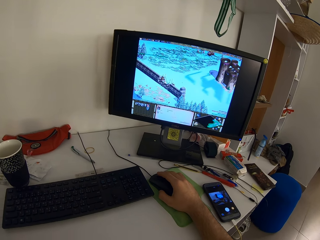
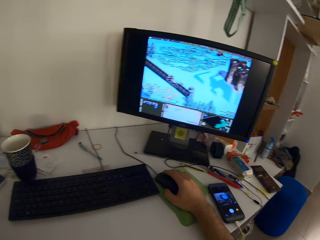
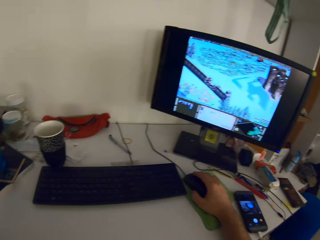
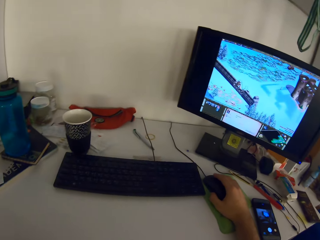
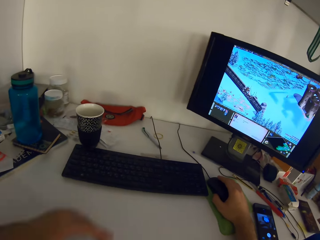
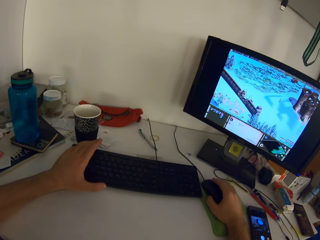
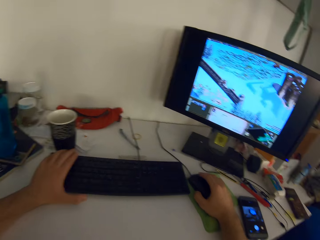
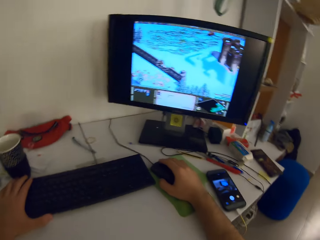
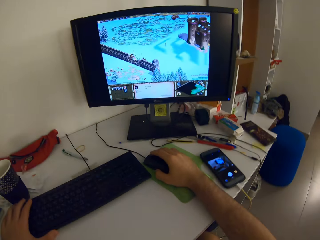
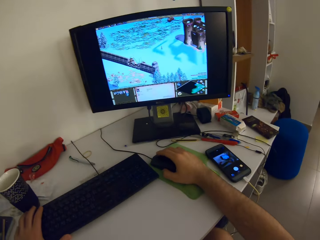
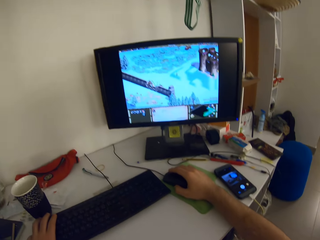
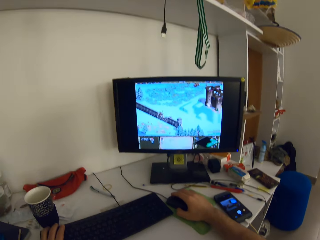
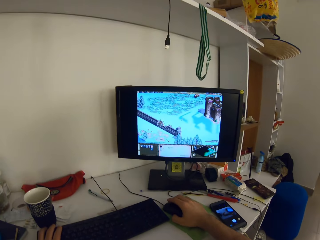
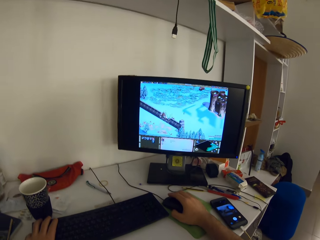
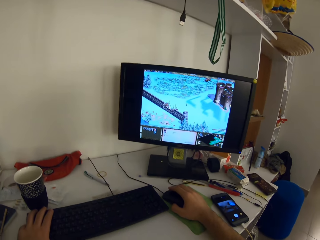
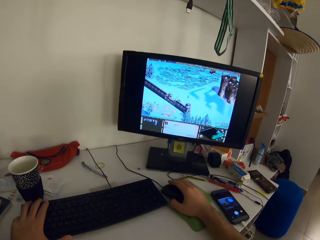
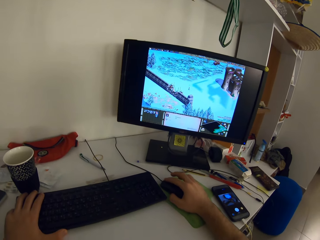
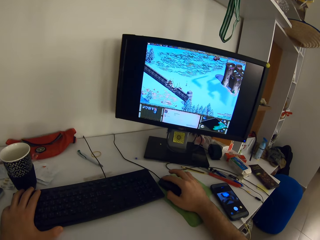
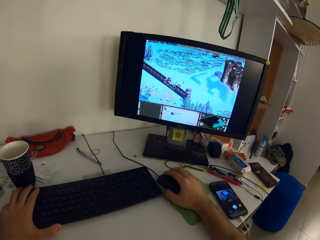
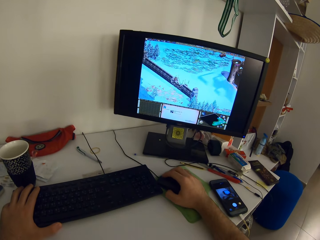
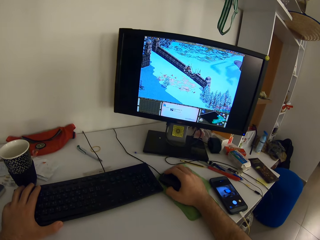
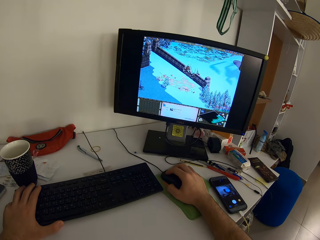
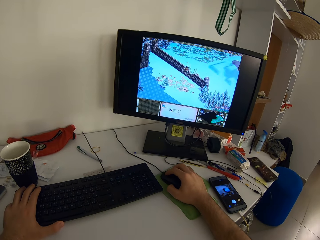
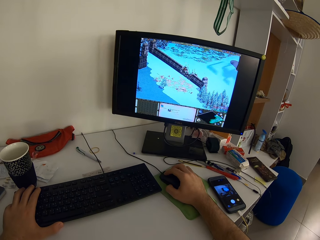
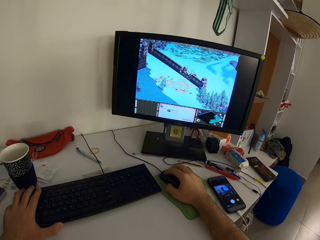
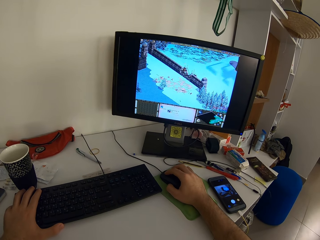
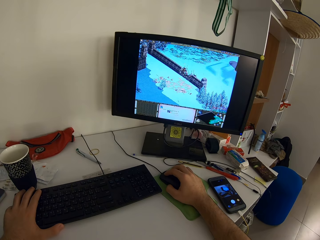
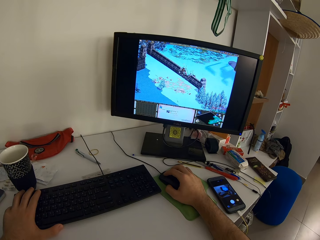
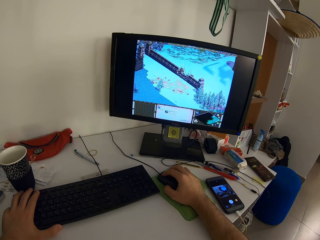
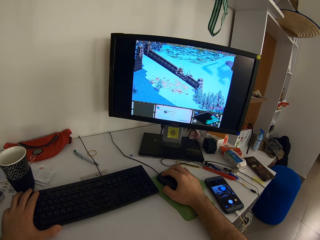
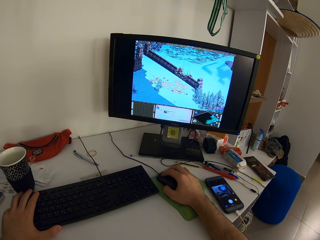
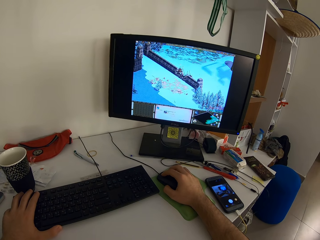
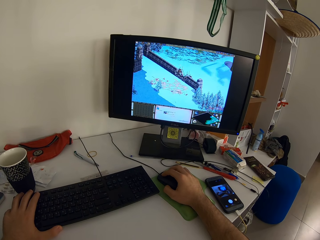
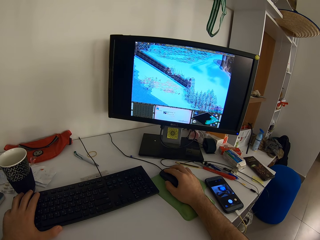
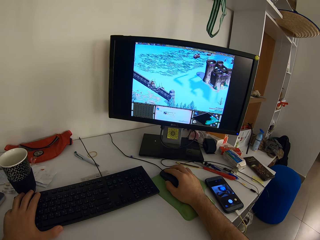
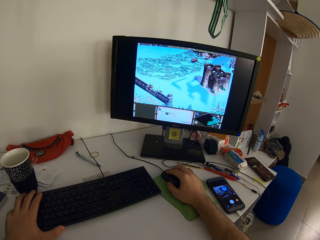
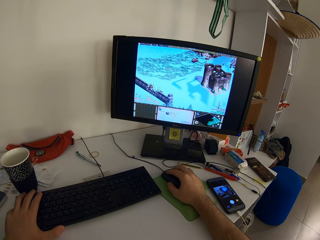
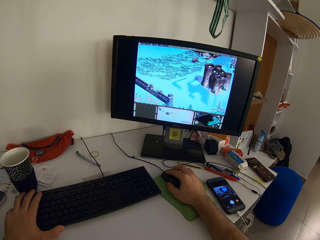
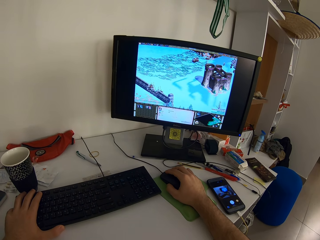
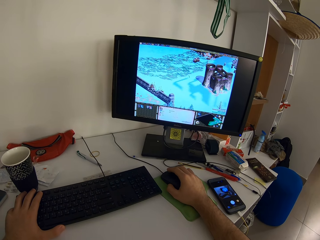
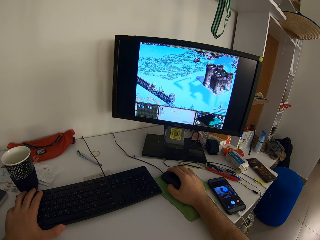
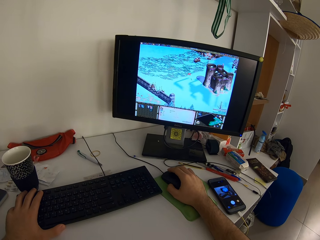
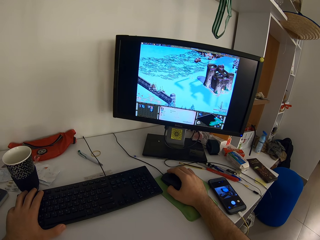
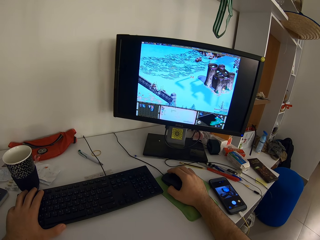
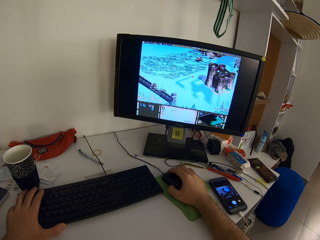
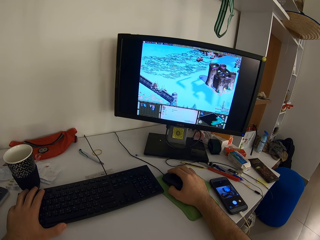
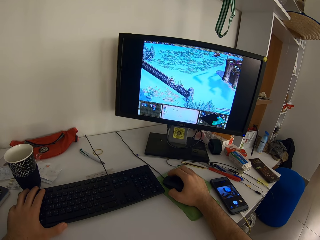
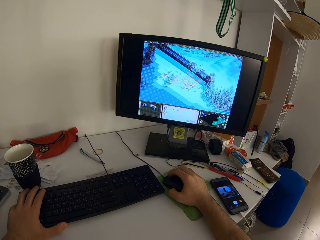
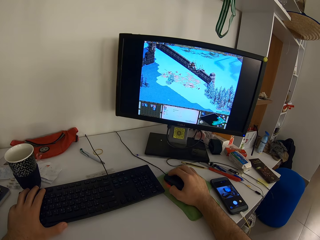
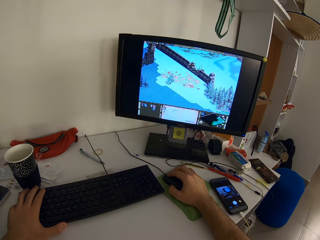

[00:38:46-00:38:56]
The camera wearer plays the game on the desktop with the mouse and the keyboard. They put their left hand on the keyboard.

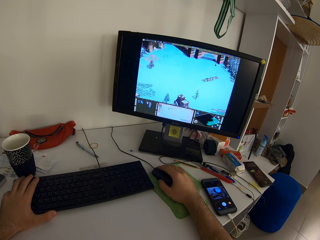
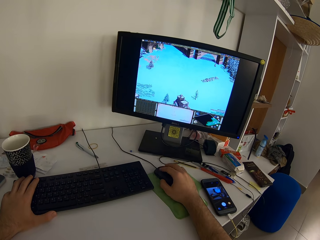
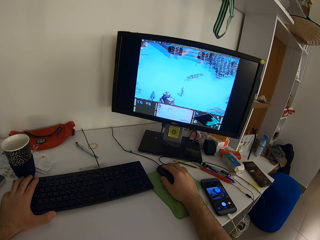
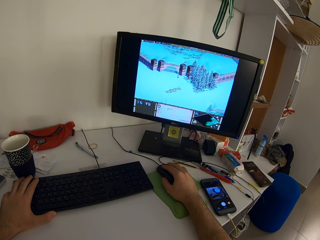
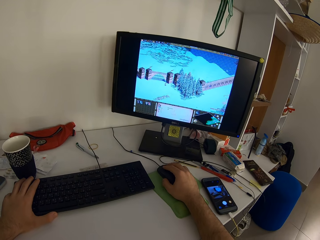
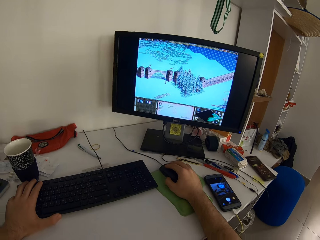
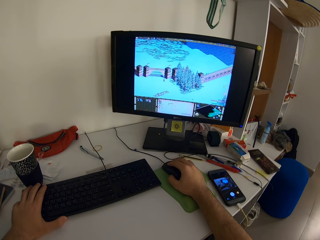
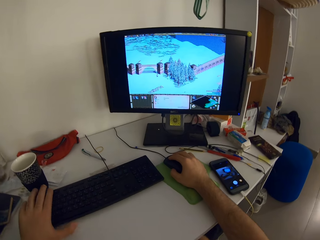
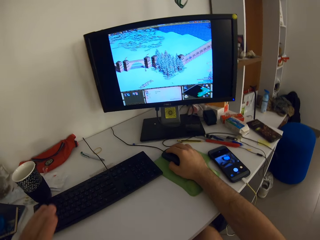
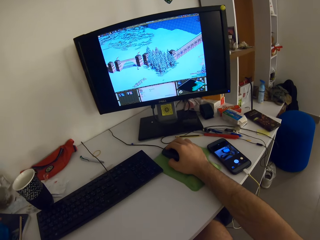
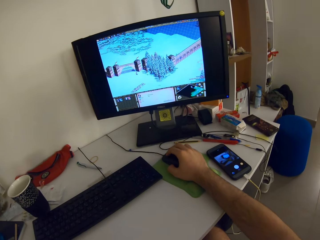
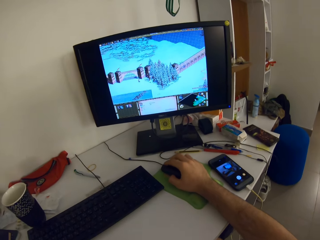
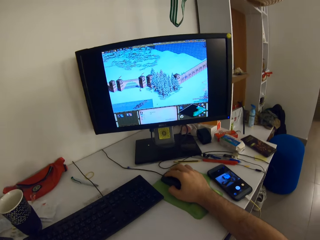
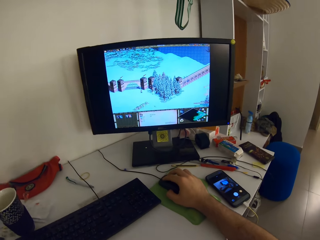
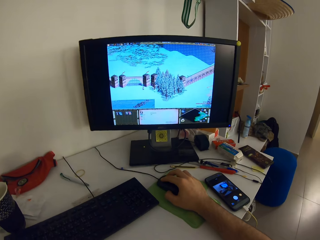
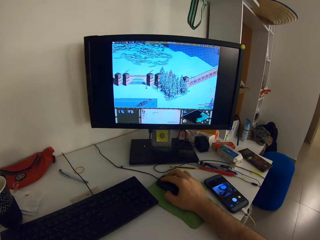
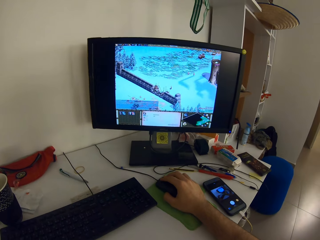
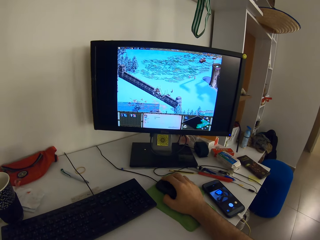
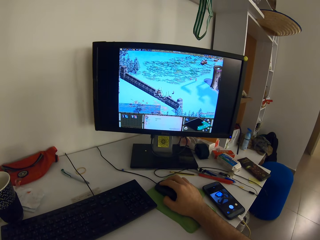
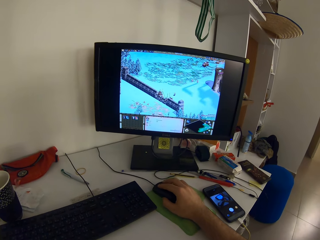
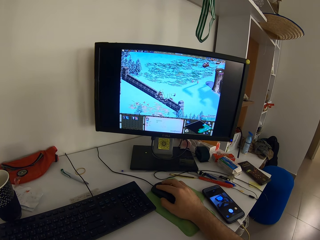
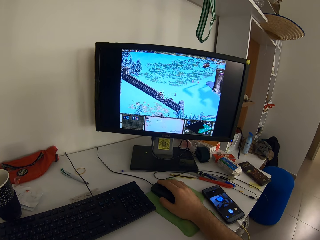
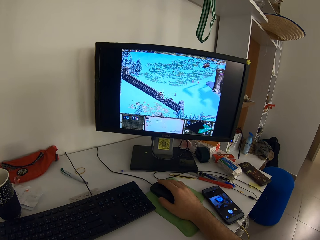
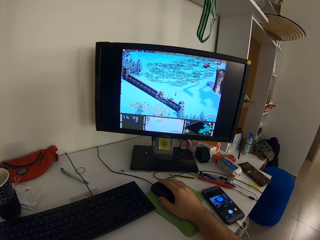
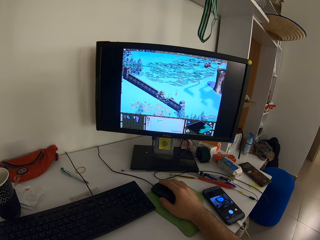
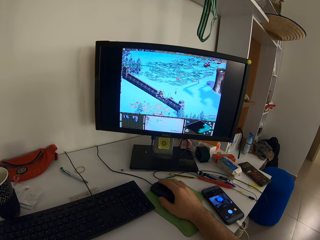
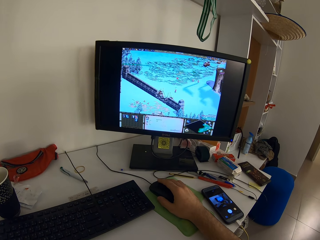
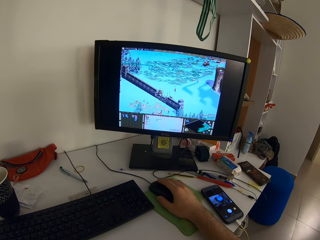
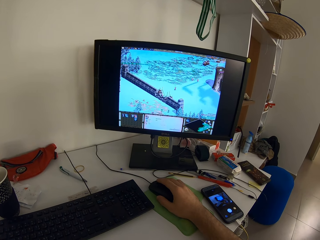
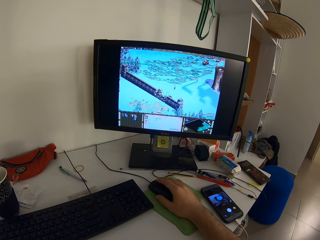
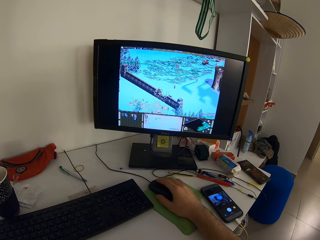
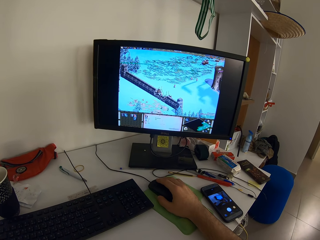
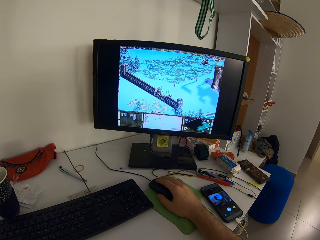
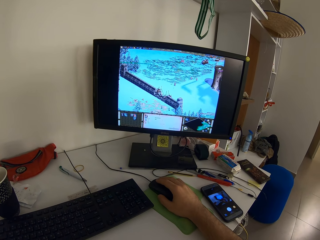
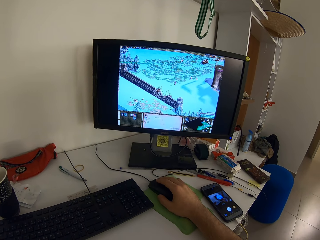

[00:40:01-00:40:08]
The camera wearer removes his left hand from the keyboard.

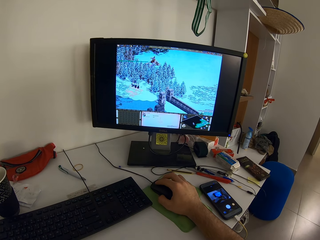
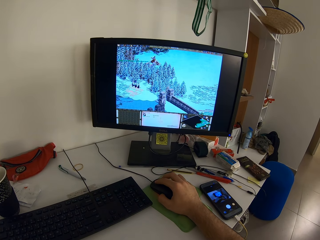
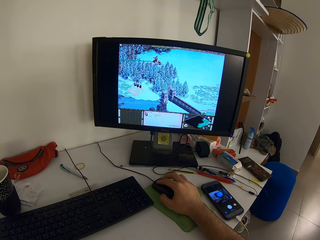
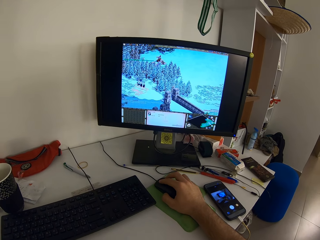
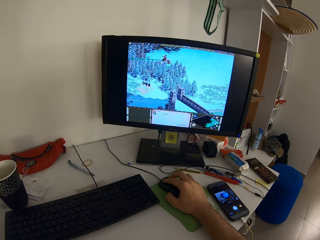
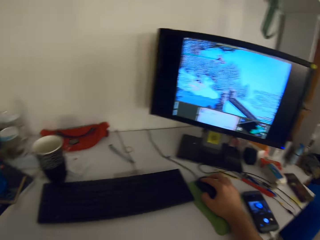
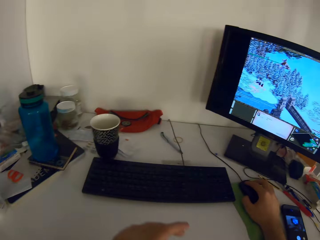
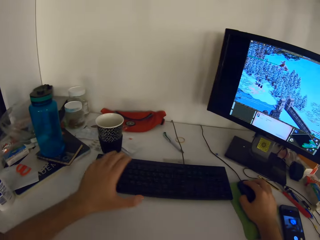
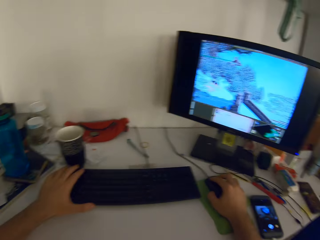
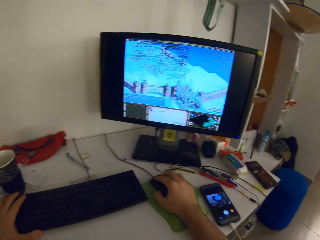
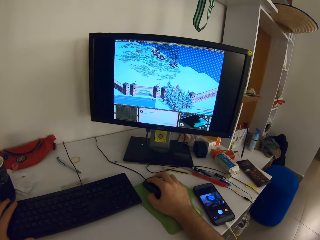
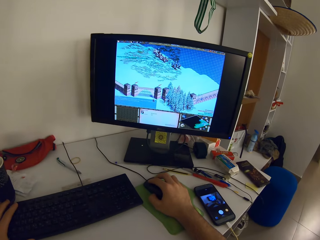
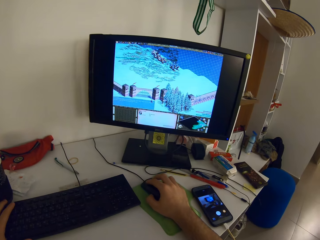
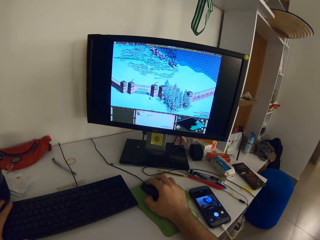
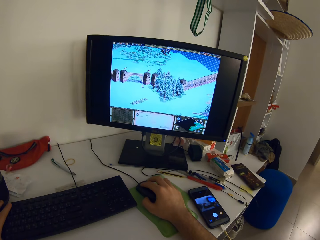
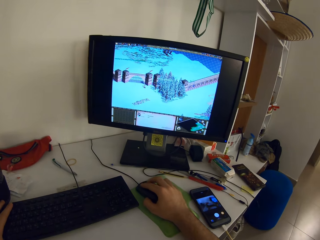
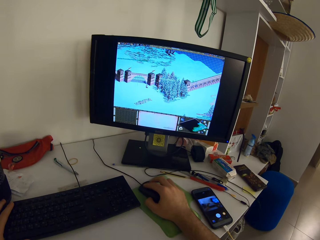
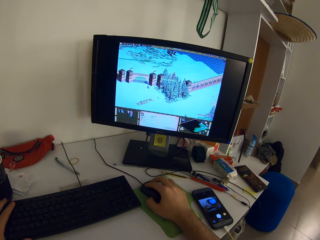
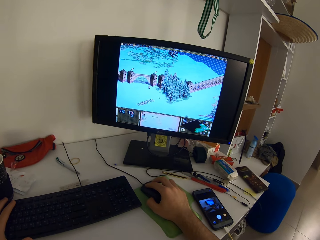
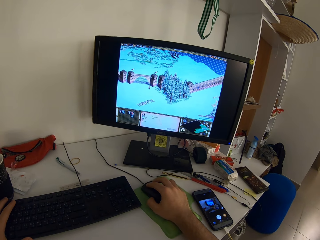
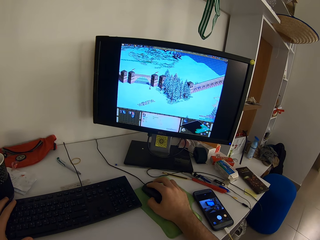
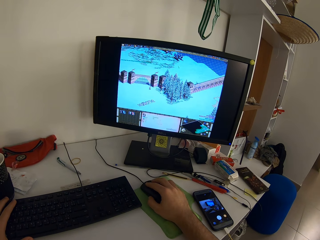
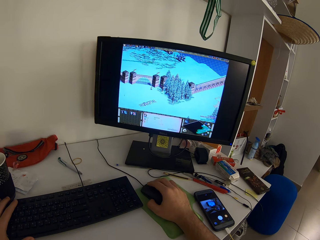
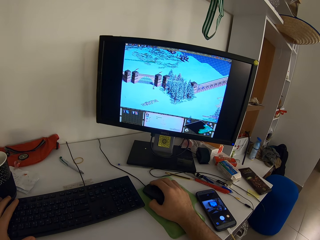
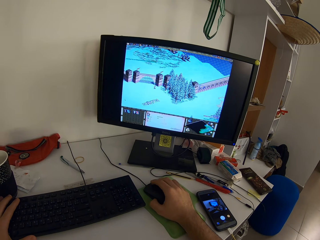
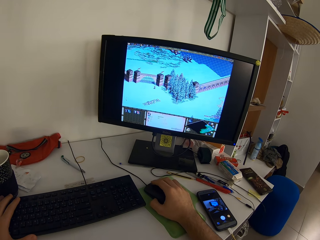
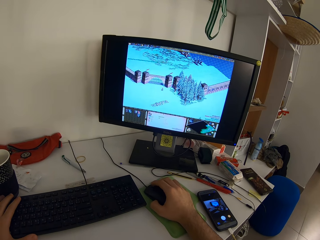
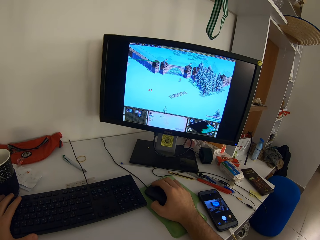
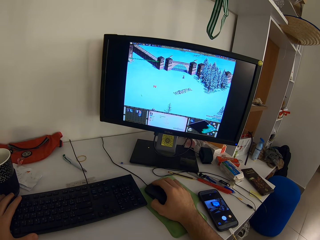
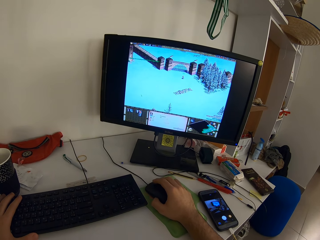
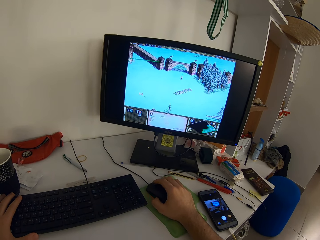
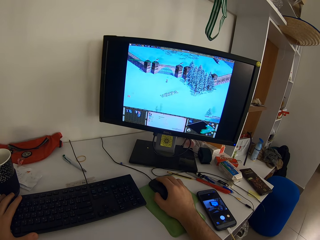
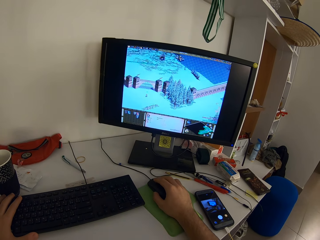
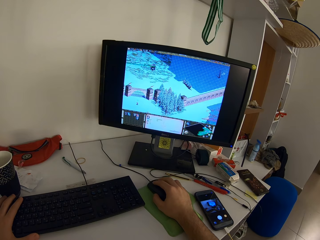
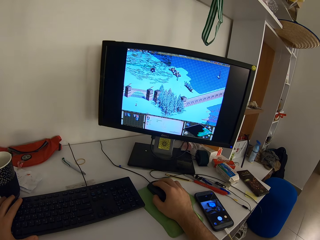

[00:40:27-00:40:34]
The camera wearer plays the game on the desktop with the mouse and the keyboard.
